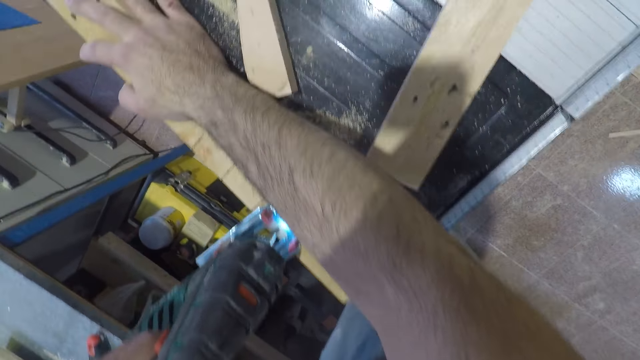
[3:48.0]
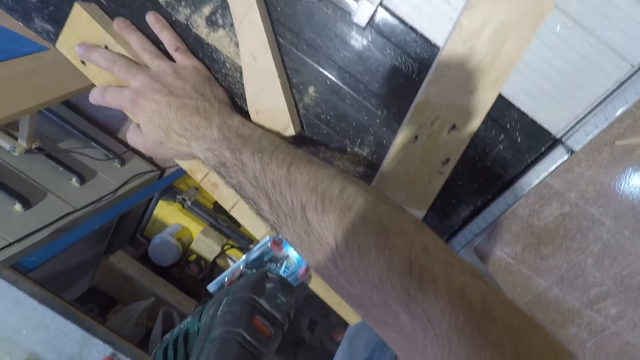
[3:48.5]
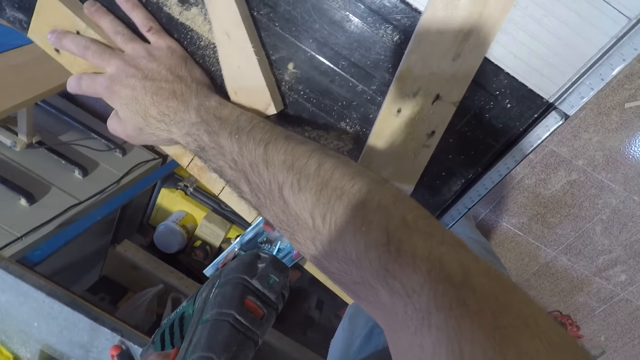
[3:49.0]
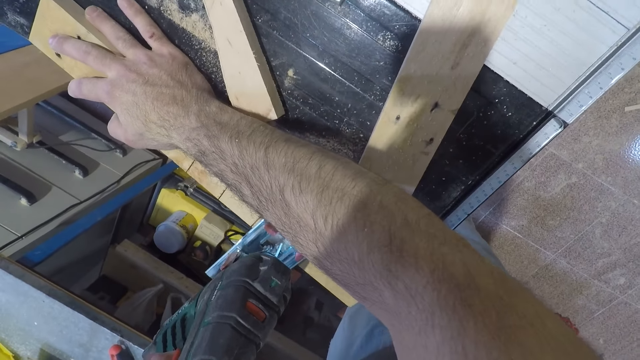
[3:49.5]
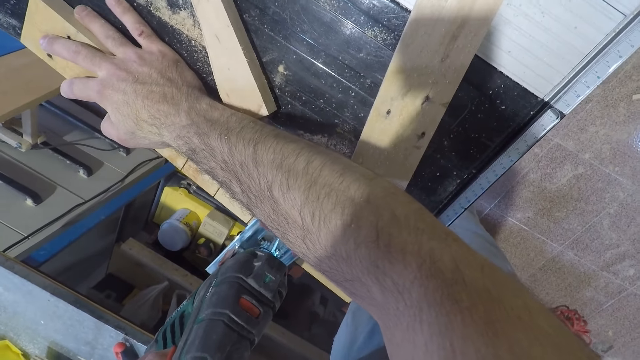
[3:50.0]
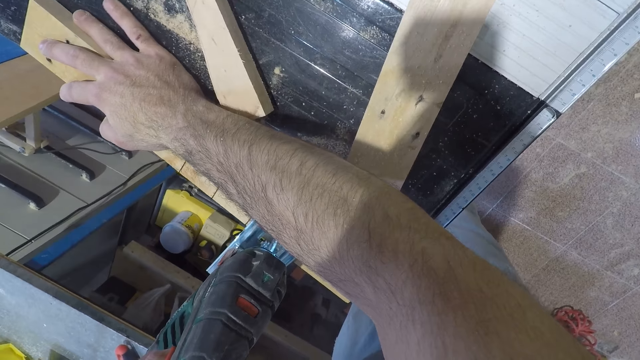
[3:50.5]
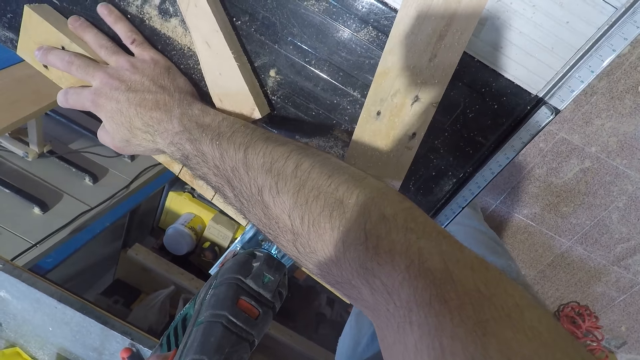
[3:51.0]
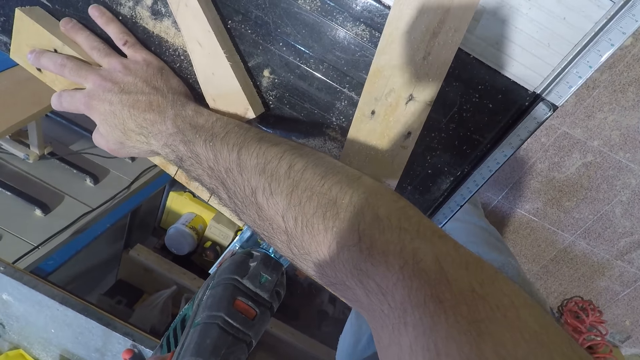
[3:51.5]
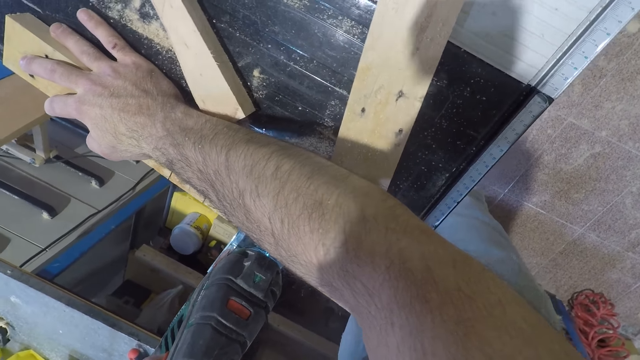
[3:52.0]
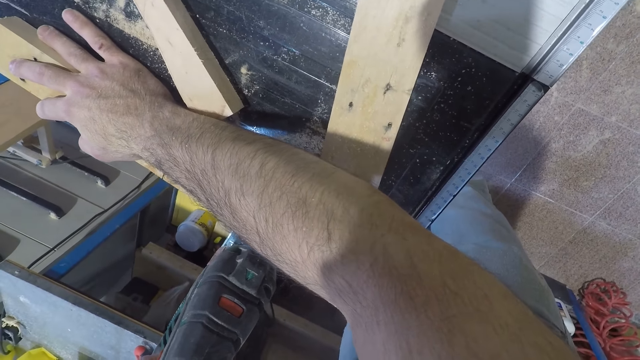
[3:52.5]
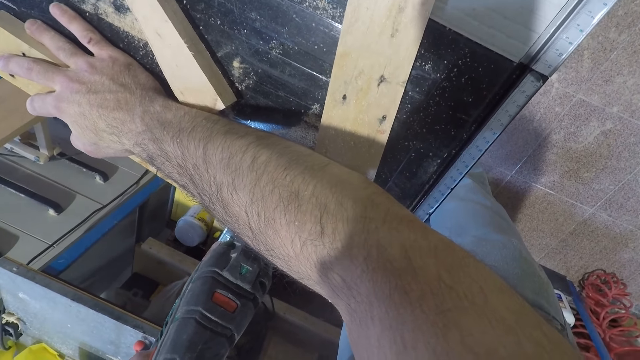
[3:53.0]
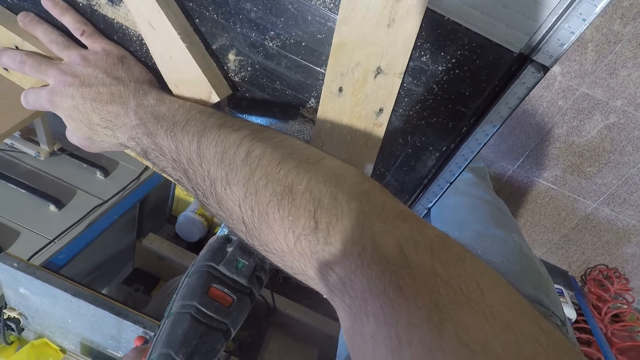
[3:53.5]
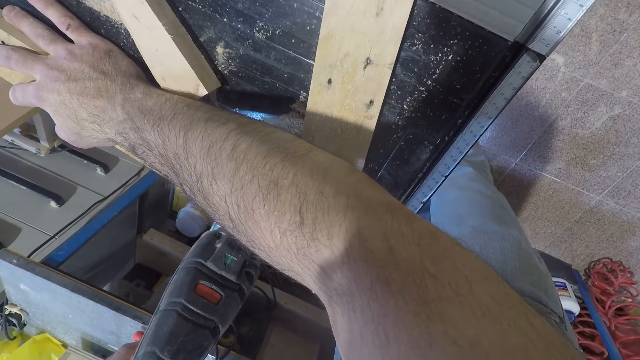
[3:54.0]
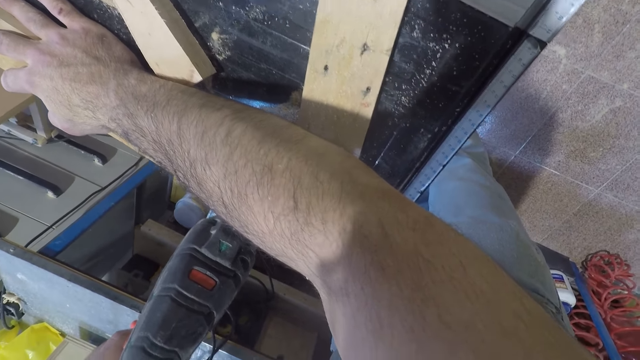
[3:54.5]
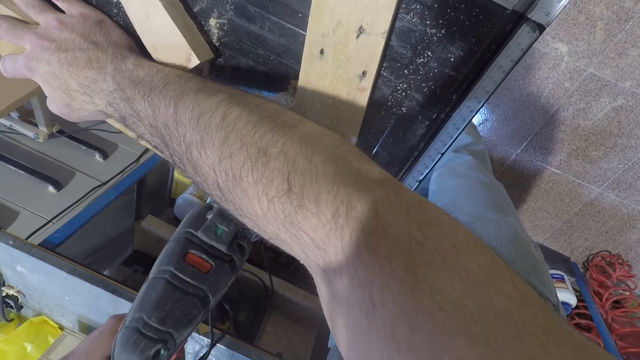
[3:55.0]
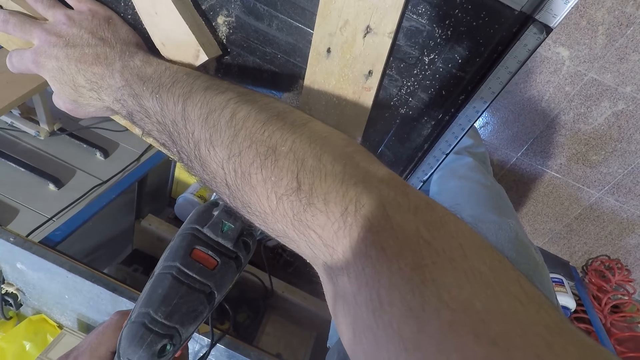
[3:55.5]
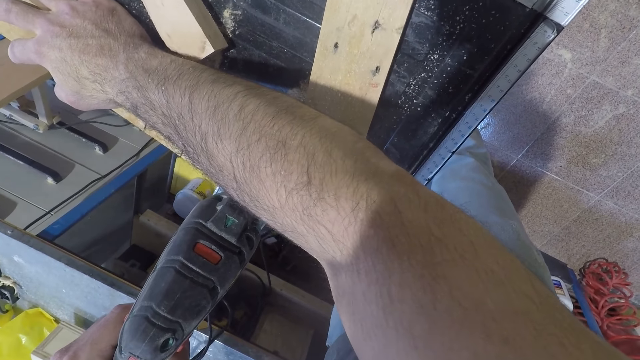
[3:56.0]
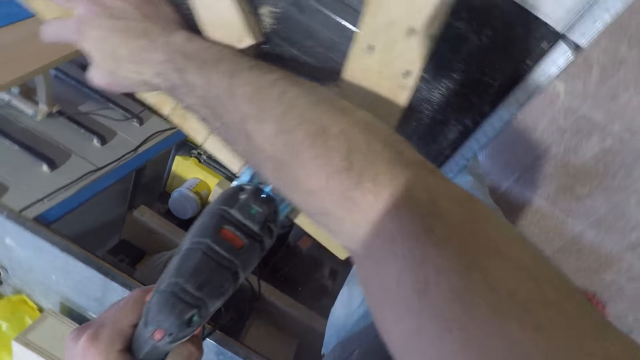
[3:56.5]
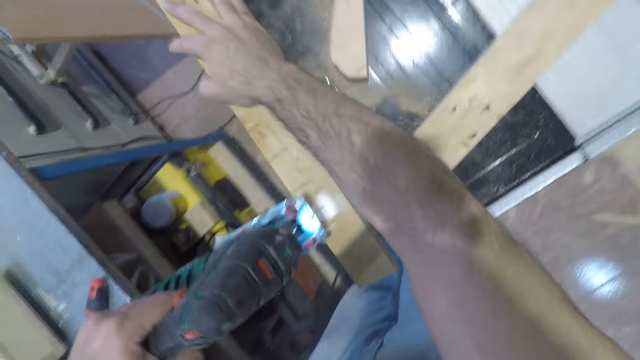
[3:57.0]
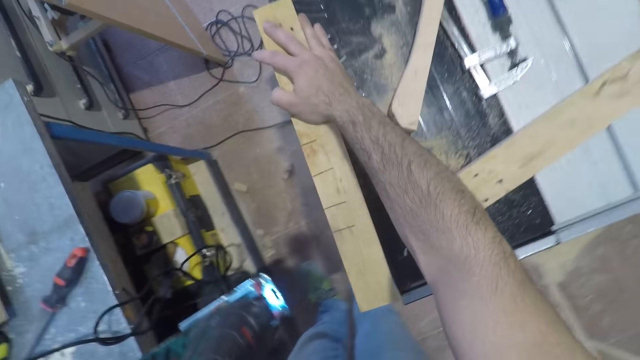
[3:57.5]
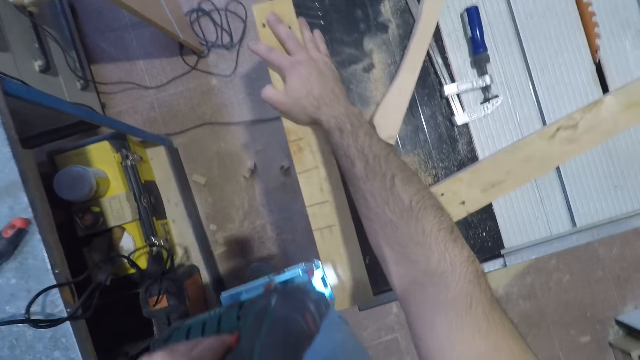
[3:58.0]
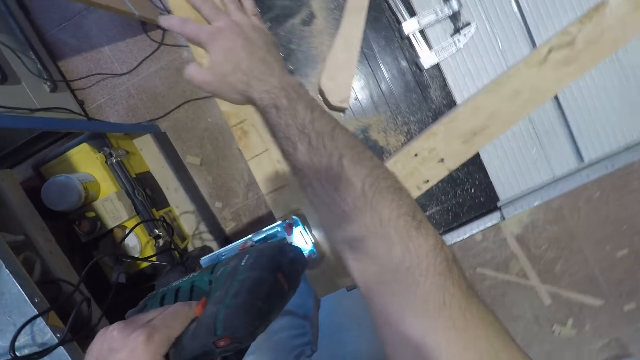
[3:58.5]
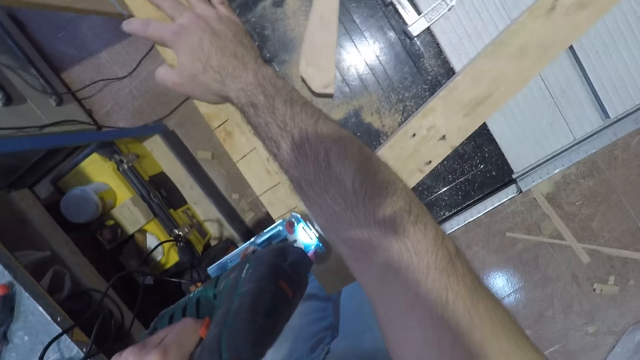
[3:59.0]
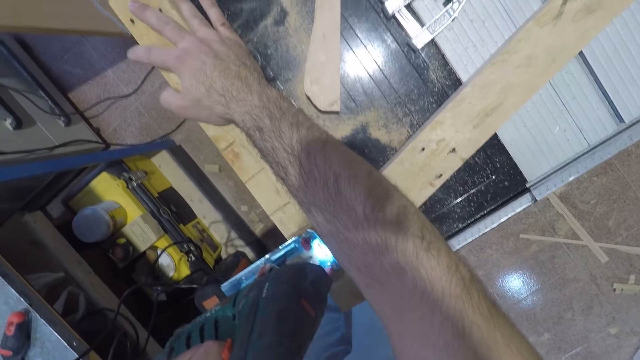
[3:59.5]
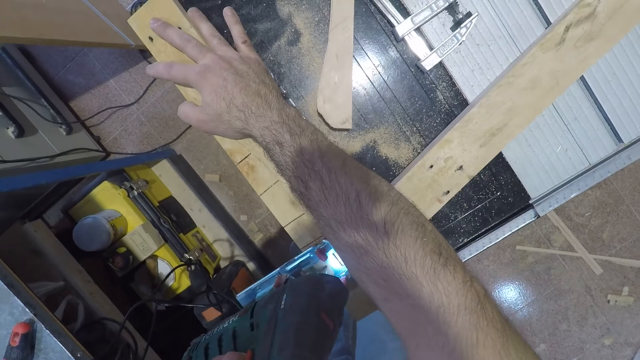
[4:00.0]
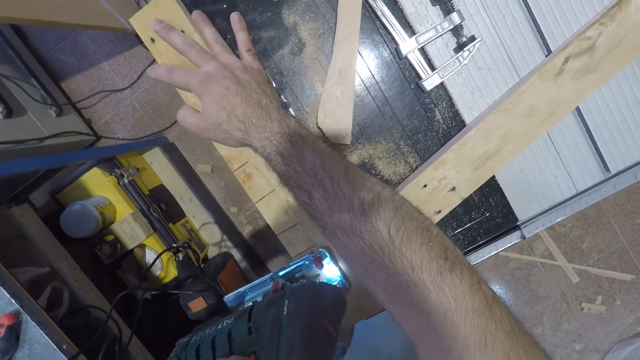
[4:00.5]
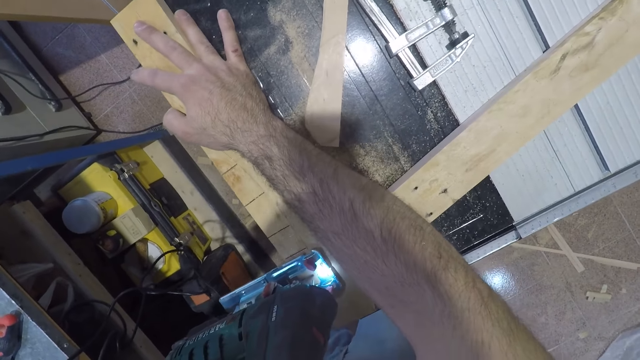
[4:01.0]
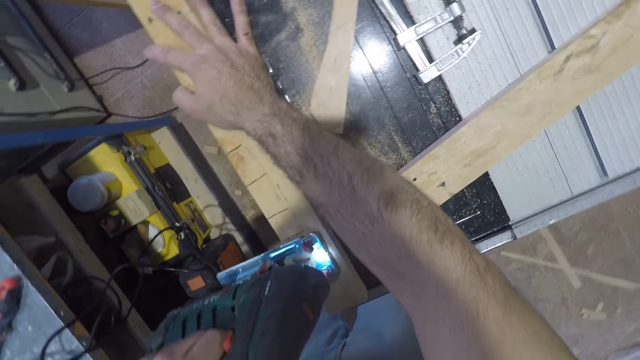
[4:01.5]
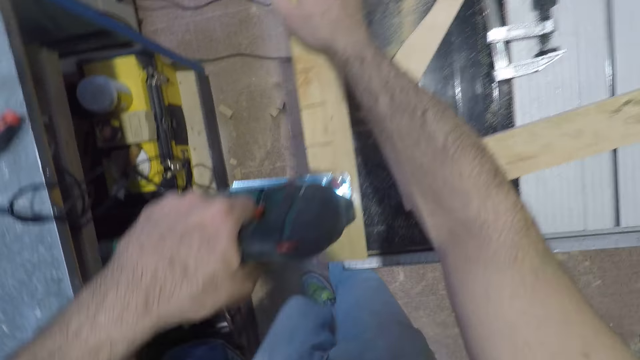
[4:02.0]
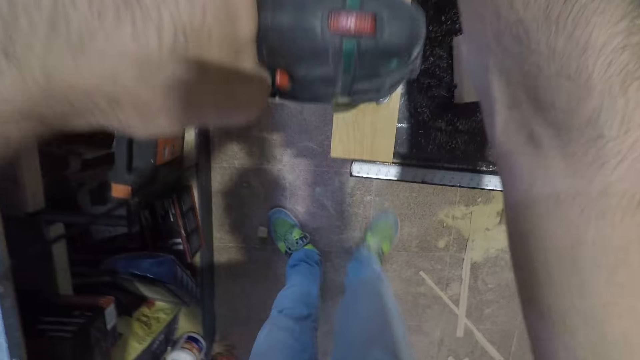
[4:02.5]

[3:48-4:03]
The camera wearer cuts the wood with the jigsaw. They stop cutting the wood with the jigsaw. They cut the wood with the jigsaw.

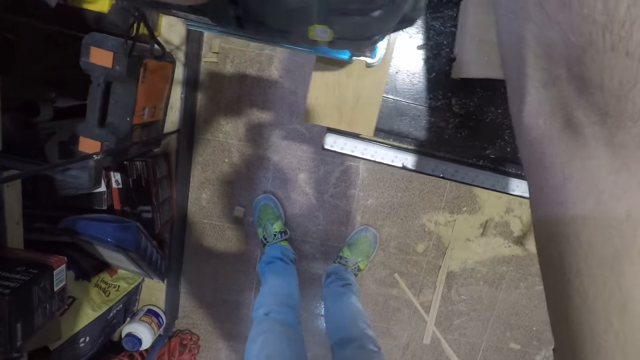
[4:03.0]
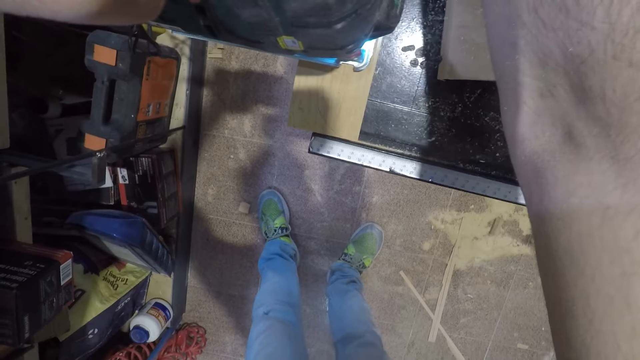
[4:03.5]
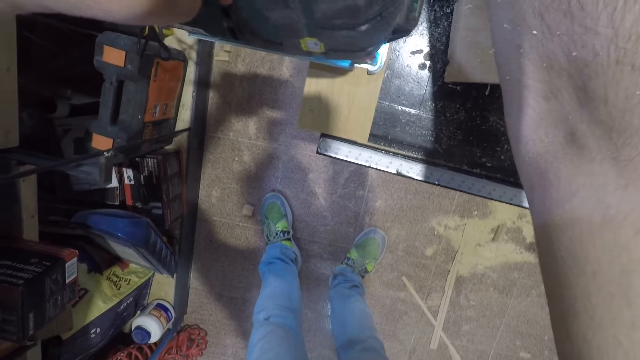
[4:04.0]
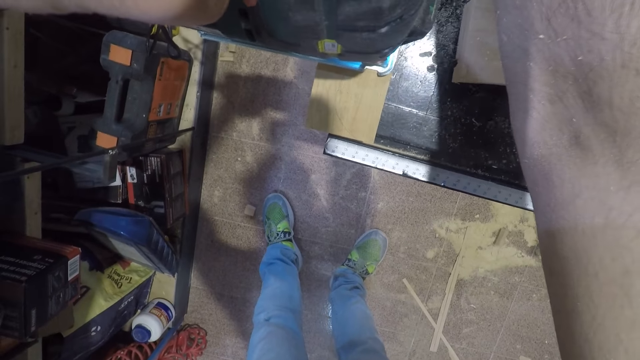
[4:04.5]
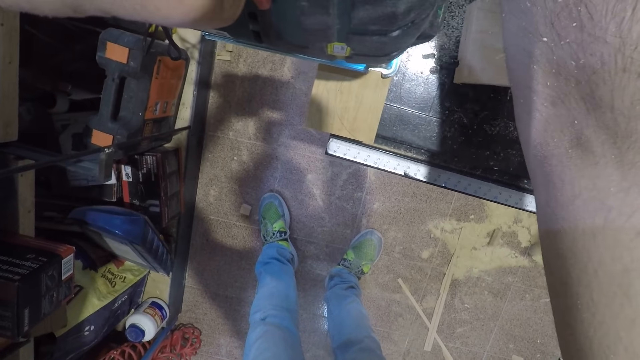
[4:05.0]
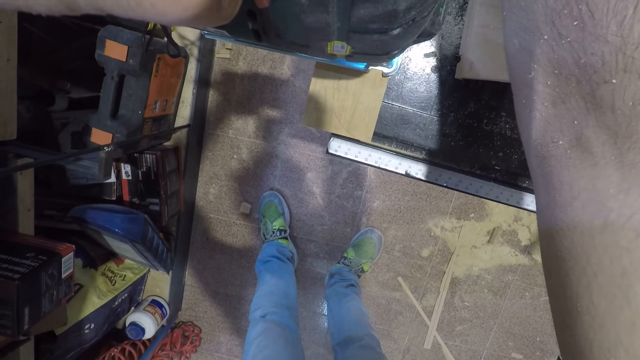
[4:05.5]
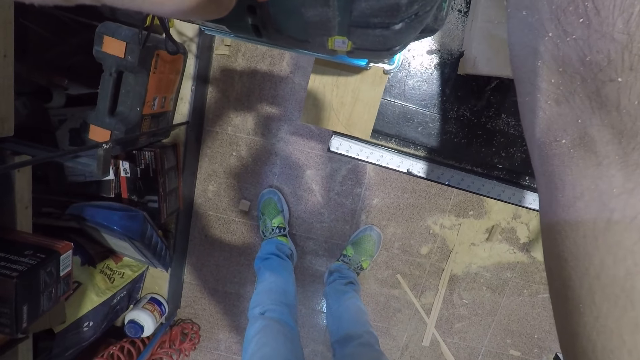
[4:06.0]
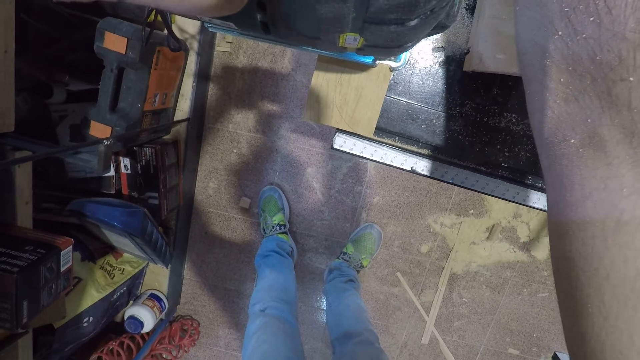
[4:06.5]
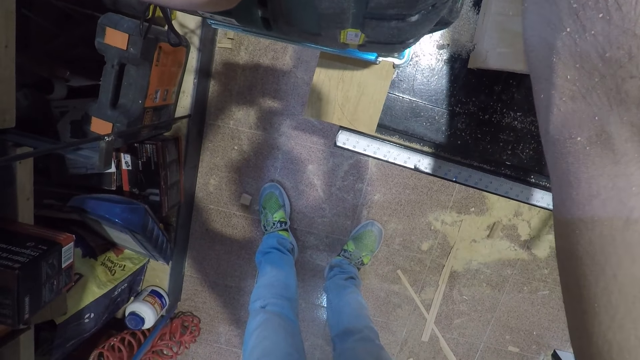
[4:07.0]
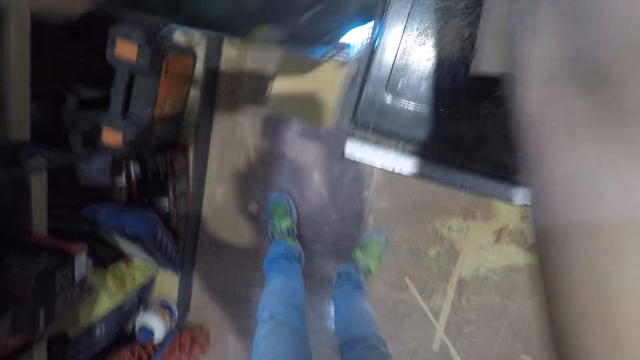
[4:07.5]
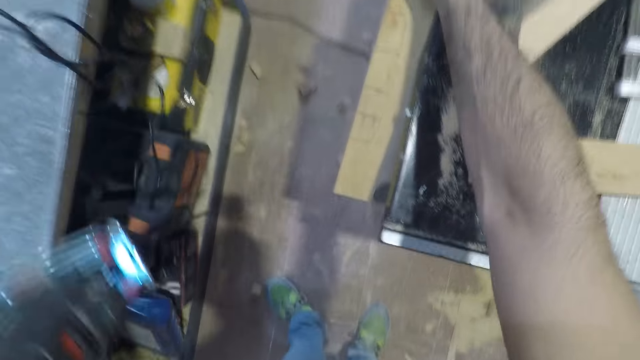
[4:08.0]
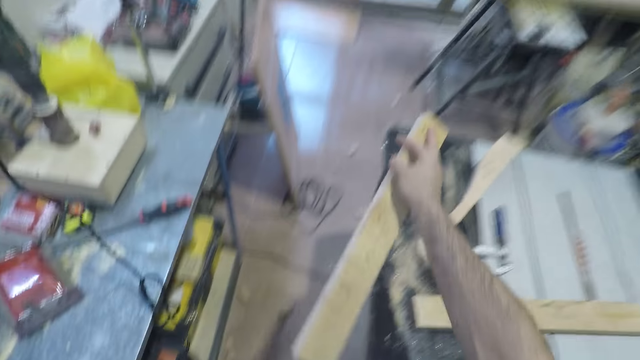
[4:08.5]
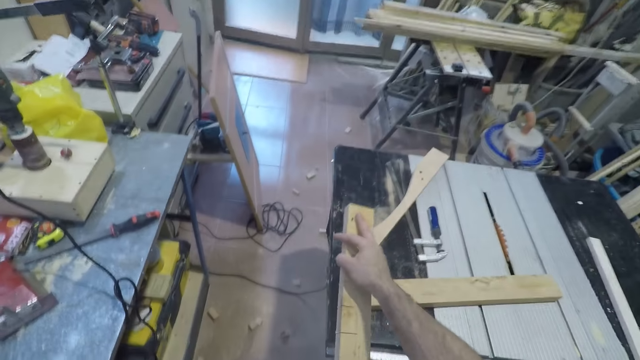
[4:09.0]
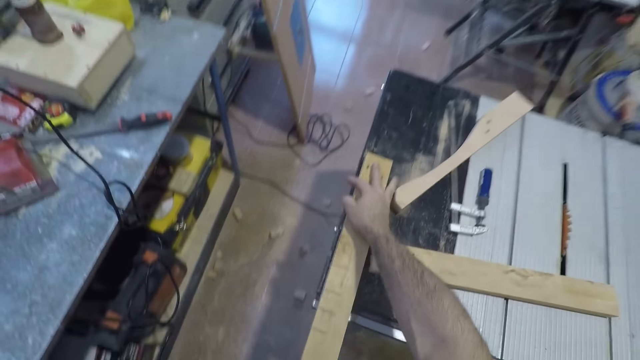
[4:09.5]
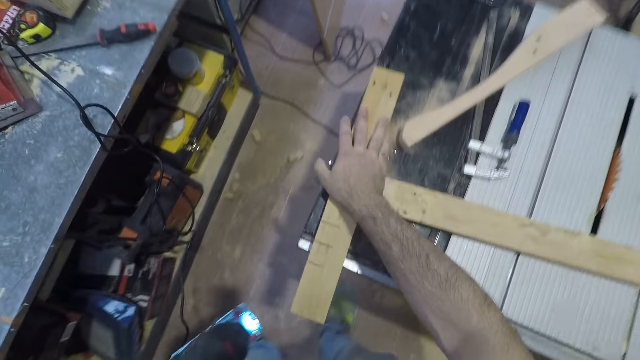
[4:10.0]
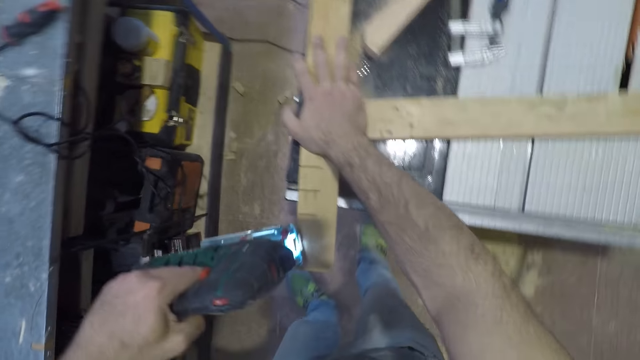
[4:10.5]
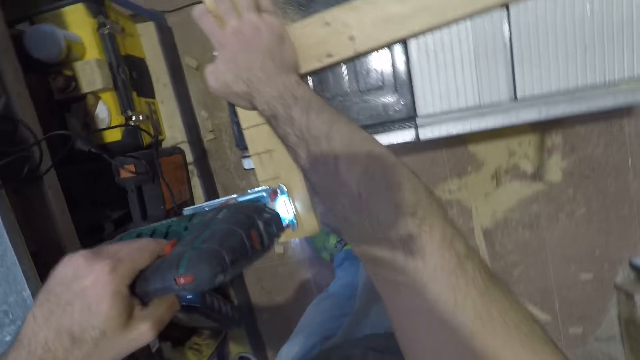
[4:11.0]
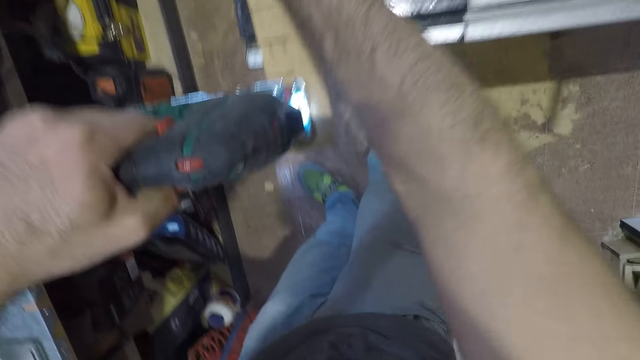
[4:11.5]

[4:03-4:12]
The camera wearer stops cutting the wood with the jigsaw. They push the wood into the table.
